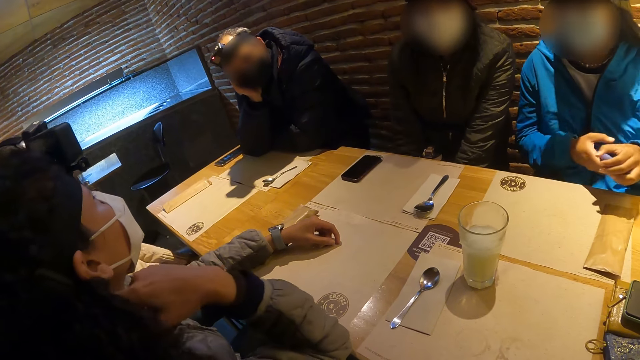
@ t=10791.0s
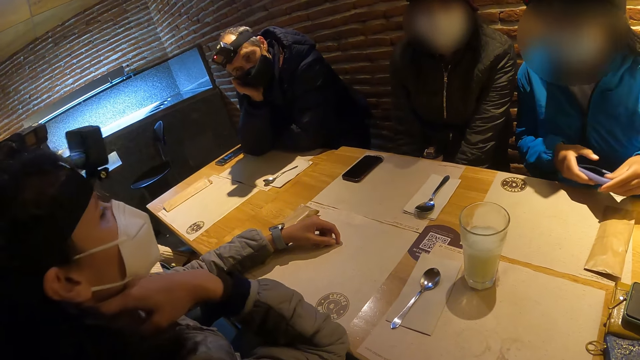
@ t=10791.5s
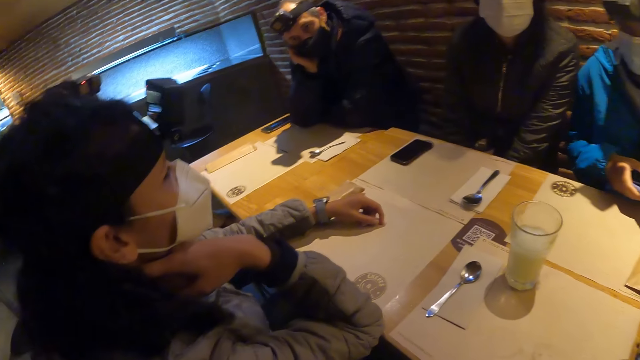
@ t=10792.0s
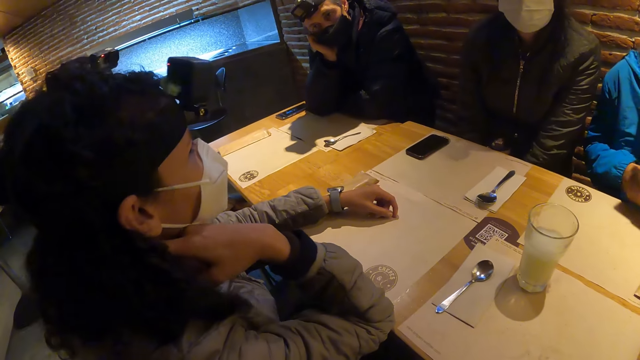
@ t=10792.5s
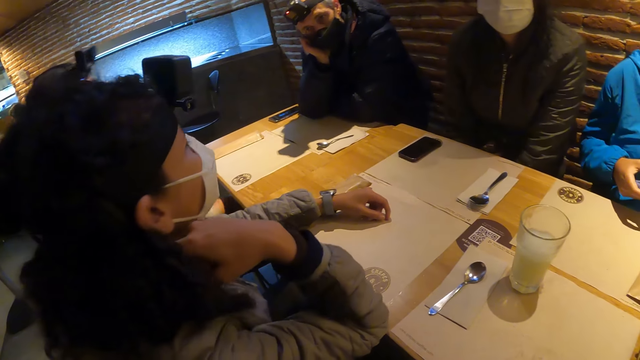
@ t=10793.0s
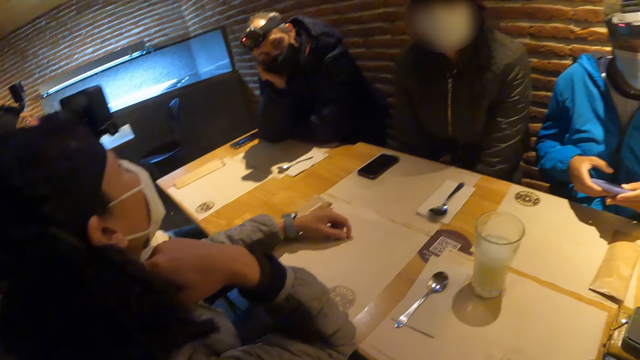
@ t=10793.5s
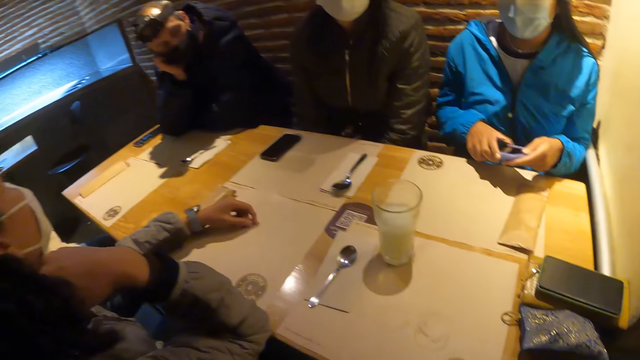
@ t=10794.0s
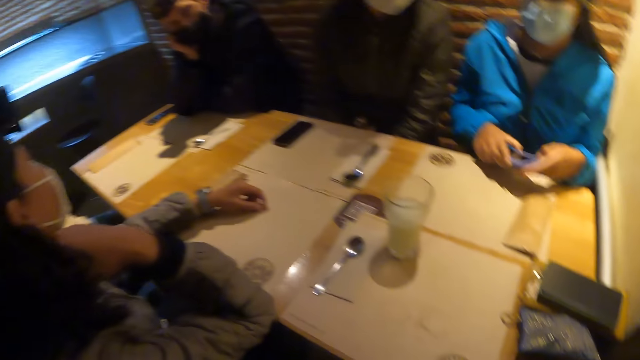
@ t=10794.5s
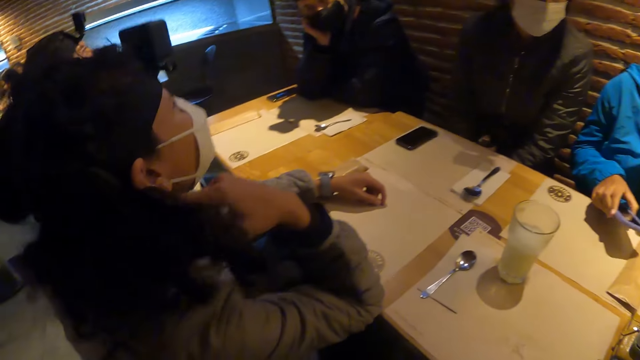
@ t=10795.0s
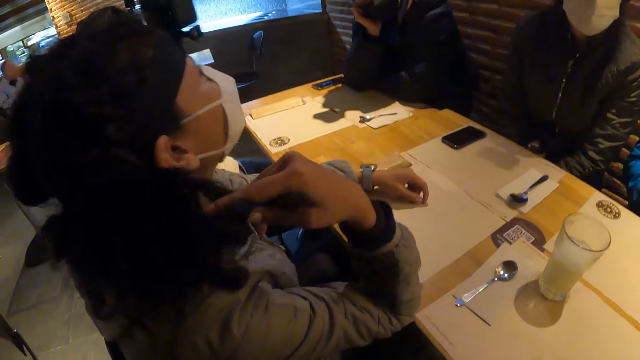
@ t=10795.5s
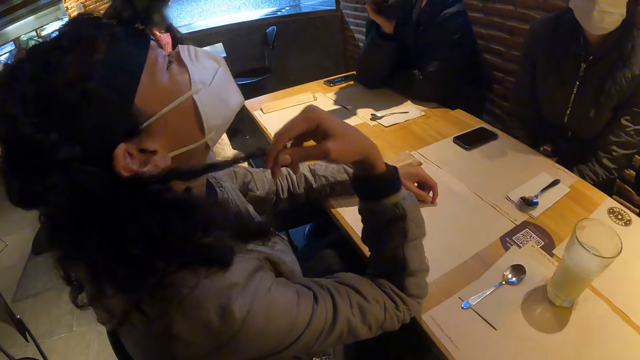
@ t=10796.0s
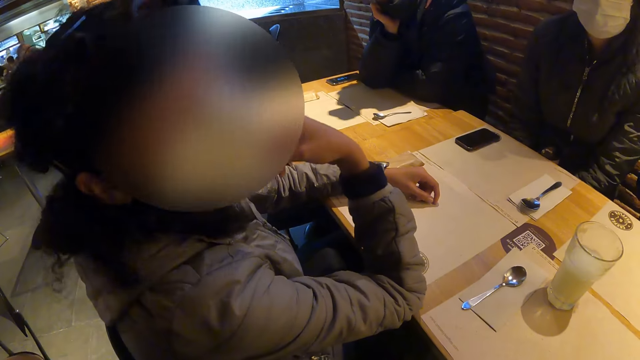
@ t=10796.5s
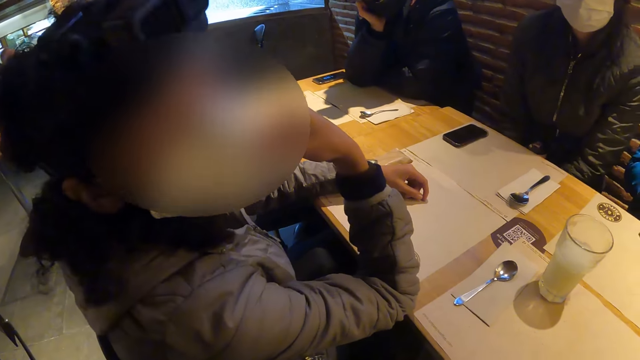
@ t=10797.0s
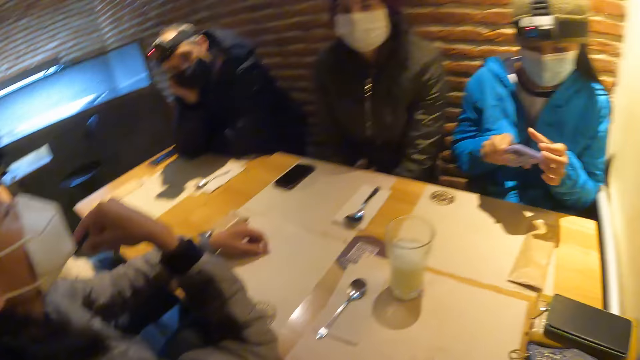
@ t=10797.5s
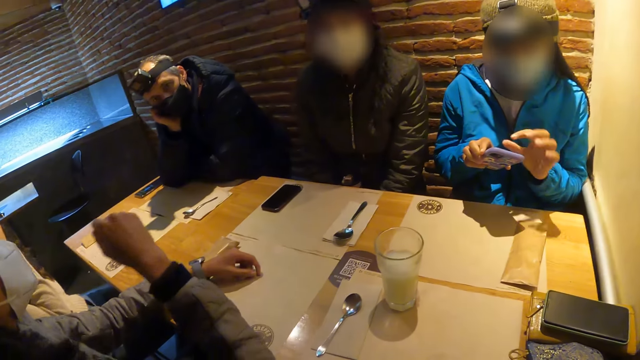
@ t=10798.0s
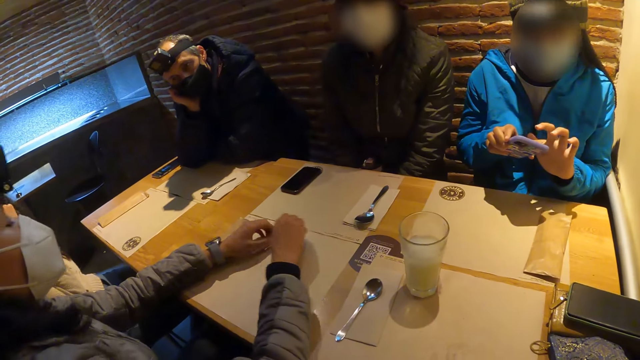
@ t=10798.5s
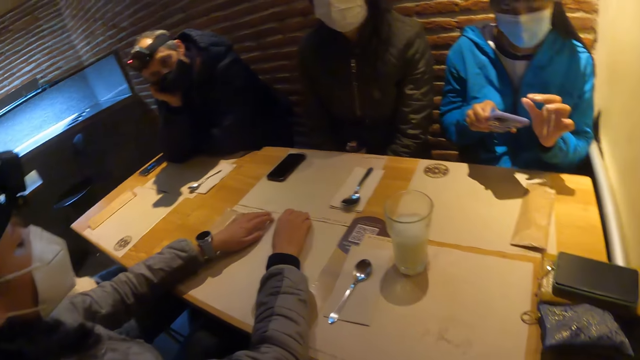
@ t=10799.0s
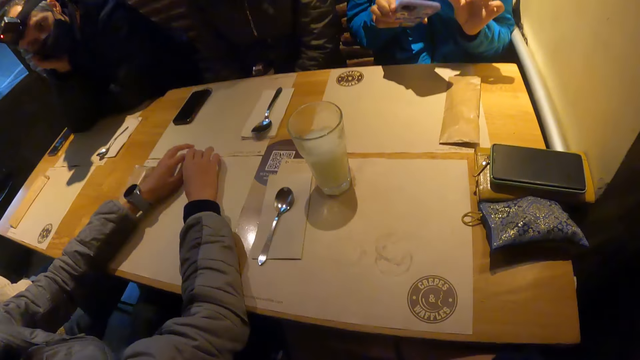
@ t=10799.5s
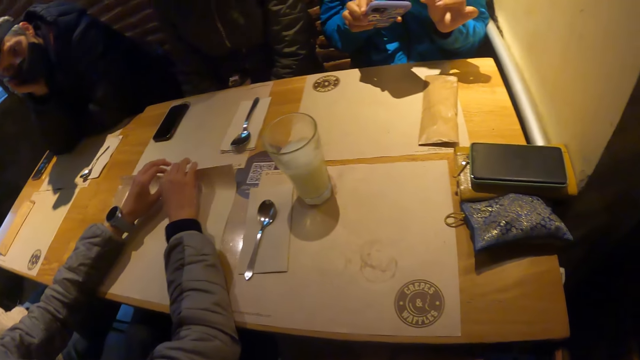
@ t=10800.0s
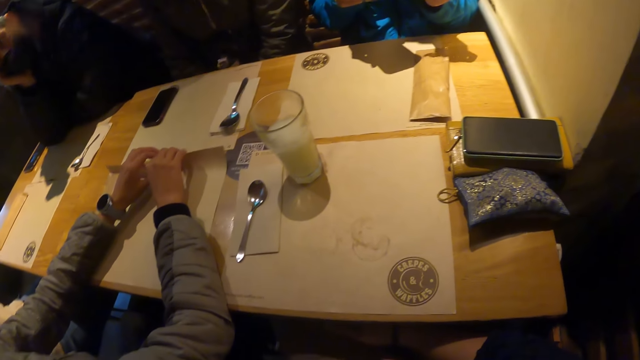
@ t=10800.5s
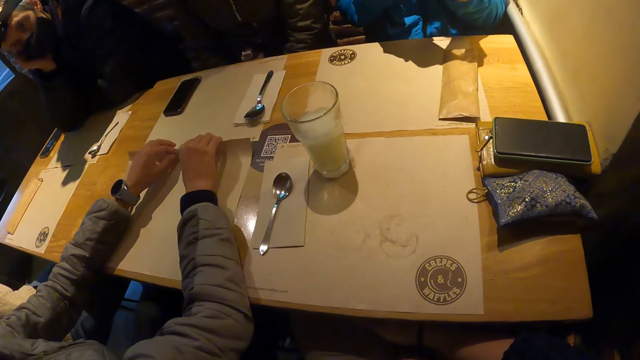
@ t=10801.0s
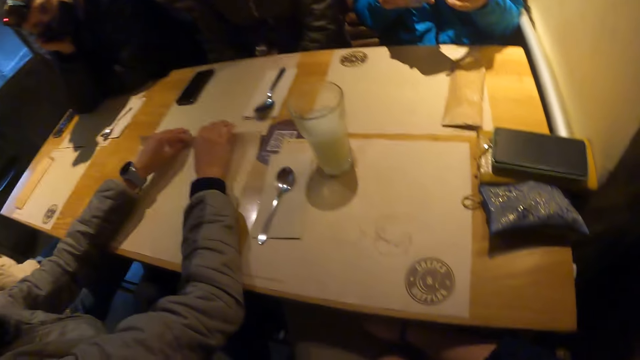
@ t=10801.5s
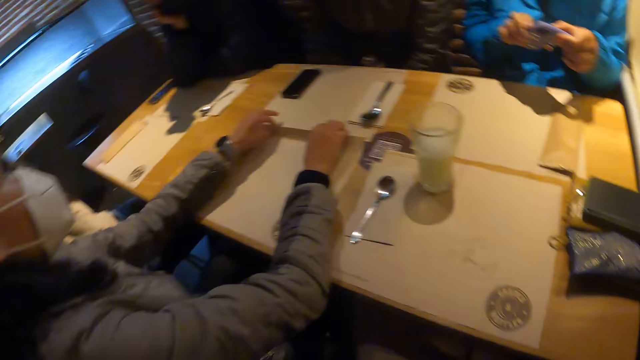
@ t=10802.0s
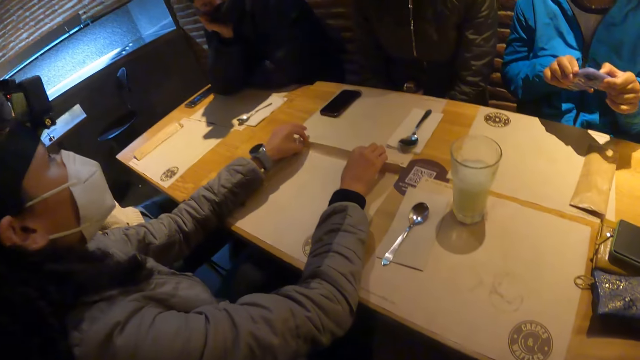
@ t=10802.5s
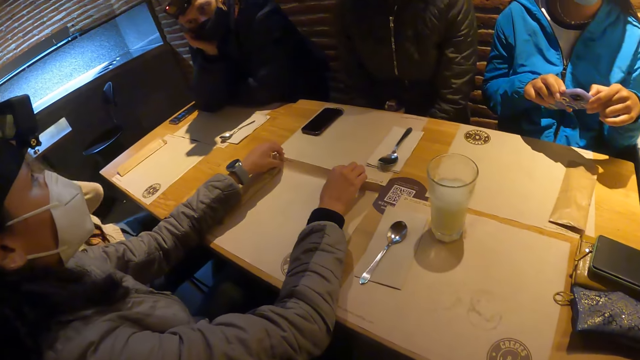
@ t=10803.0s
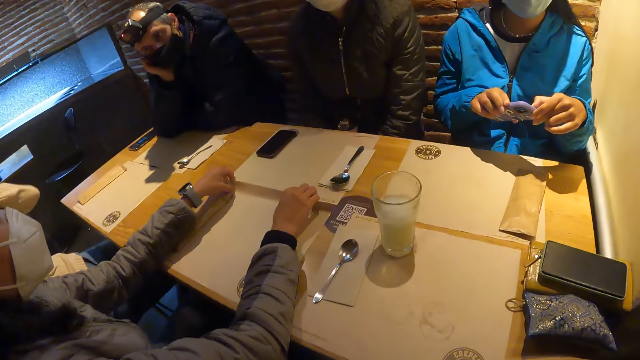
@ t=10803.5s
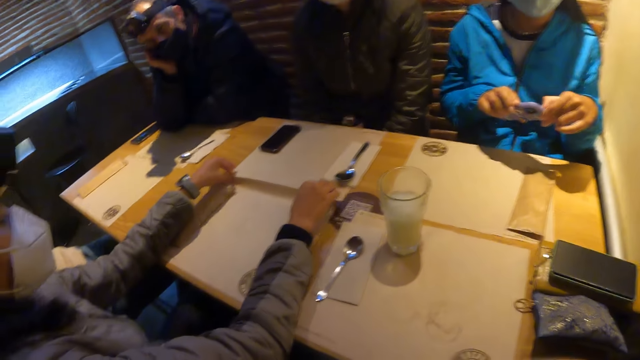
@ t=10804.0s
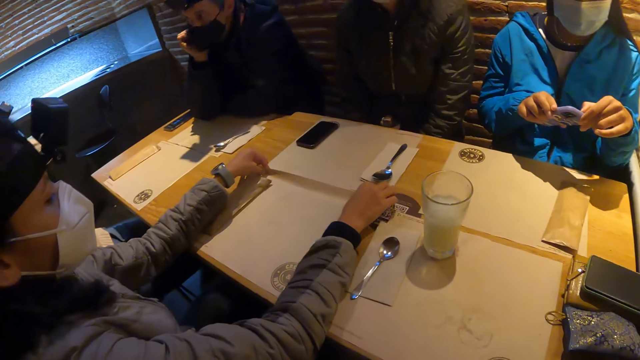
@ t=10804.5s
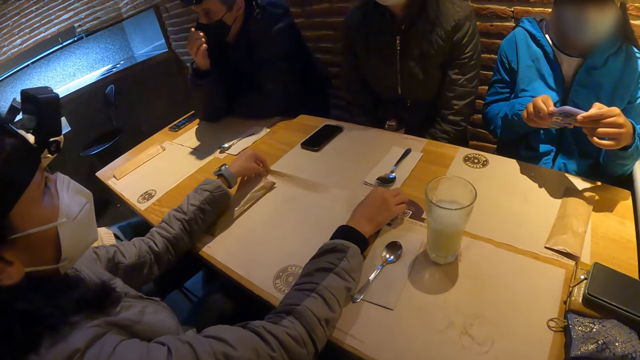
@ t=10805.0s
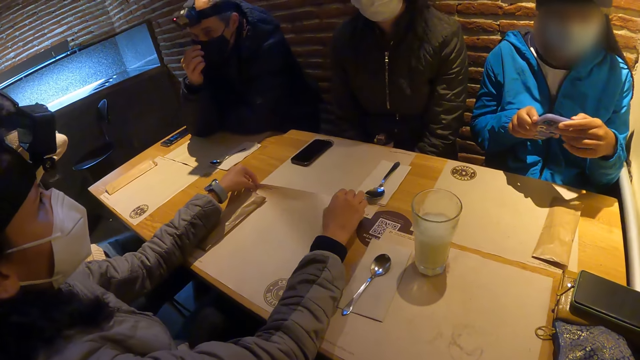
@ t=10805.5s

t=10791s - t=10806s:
A woman holds a phone with both hands. The camera wearer stares around. The woman holds the phone with her right hand. Another woman adjusts her hair with her right hand. The camera wearer interacts with the other woman. A person looks at the camera wearer. The first woman operates the phone with her left hand. The other woman lifts the table mat on the table with both hands and adjusts the table mat on the table with both hands. She interacts with a third woman.

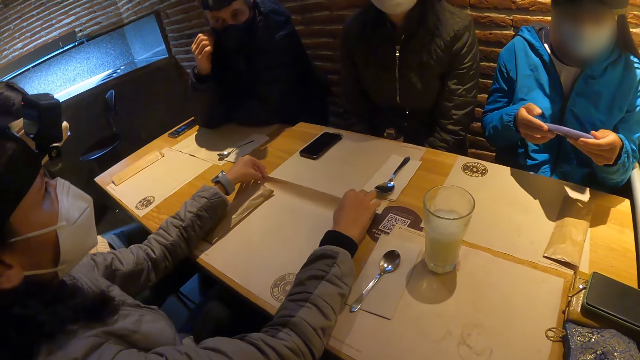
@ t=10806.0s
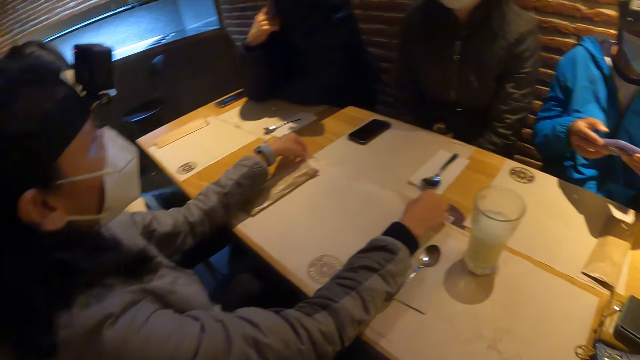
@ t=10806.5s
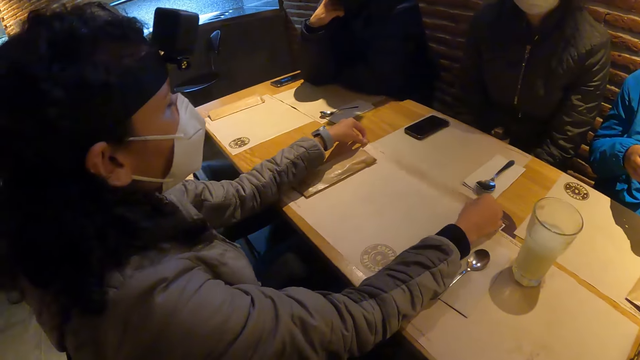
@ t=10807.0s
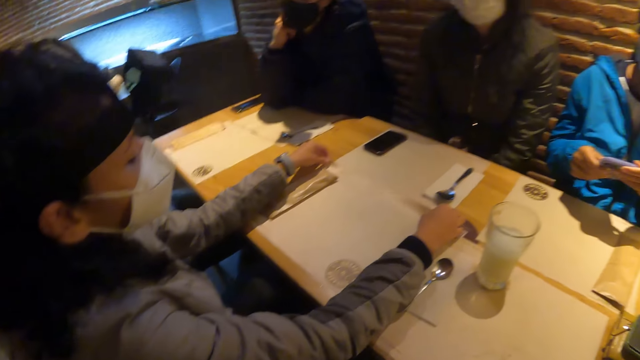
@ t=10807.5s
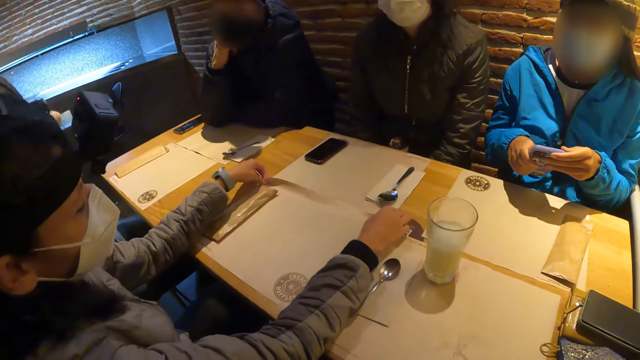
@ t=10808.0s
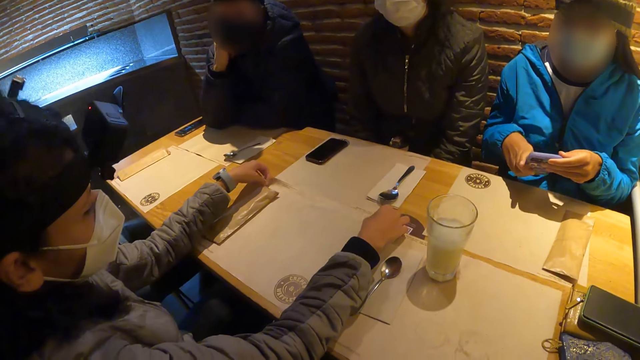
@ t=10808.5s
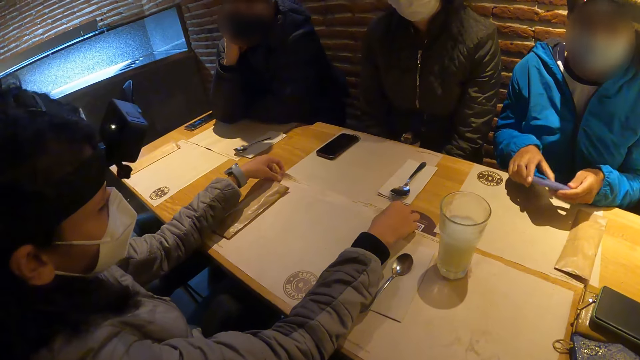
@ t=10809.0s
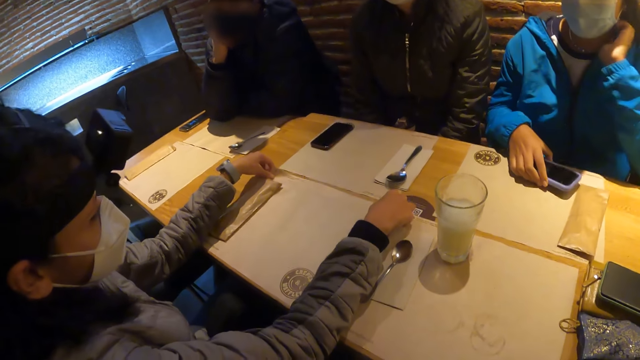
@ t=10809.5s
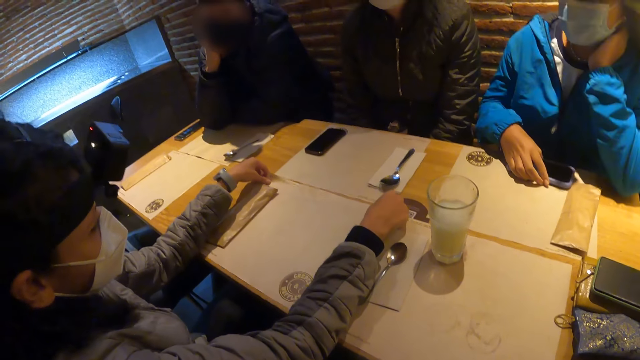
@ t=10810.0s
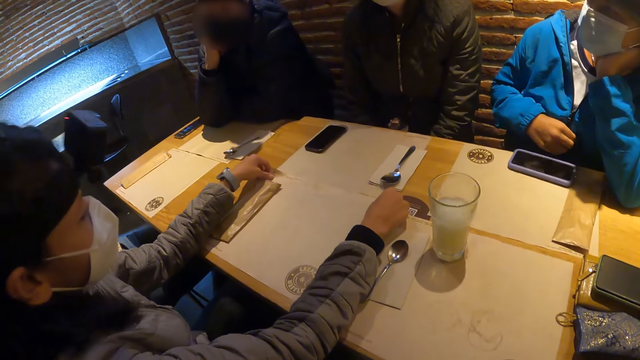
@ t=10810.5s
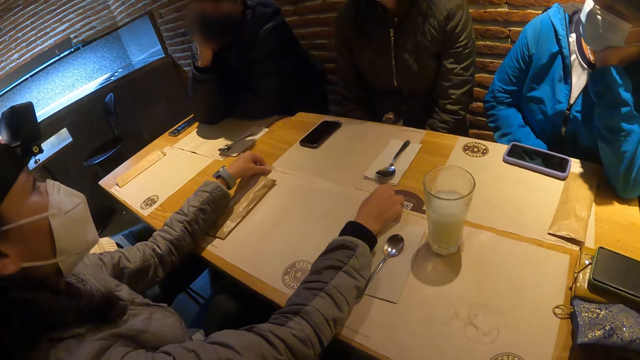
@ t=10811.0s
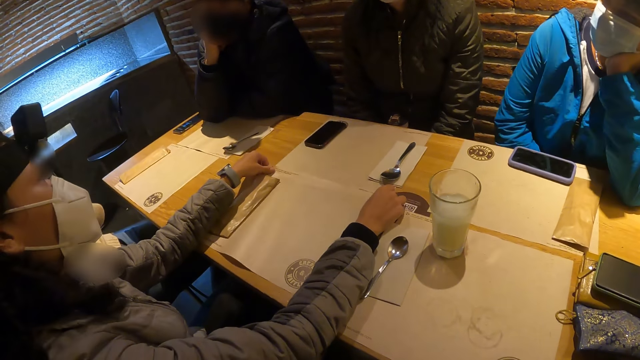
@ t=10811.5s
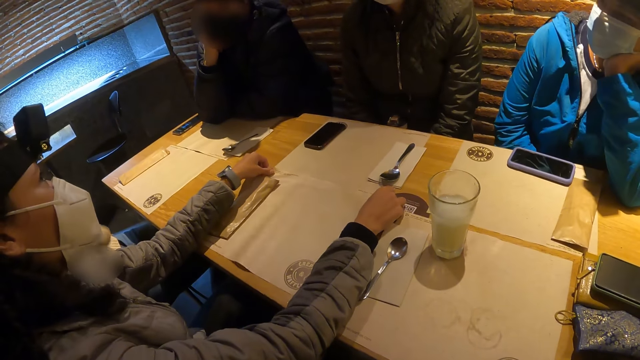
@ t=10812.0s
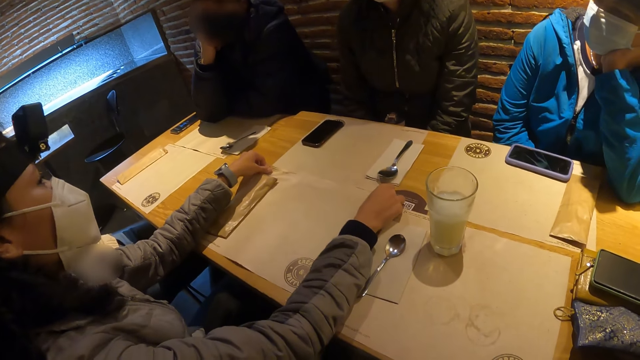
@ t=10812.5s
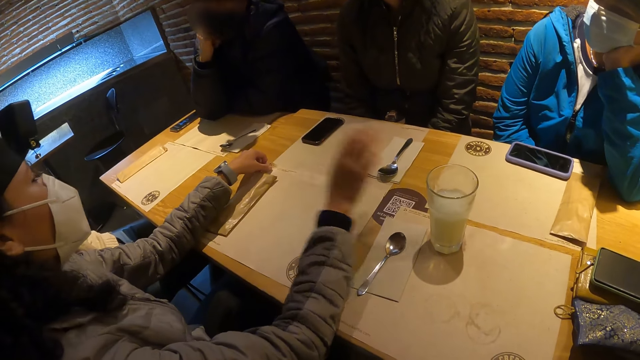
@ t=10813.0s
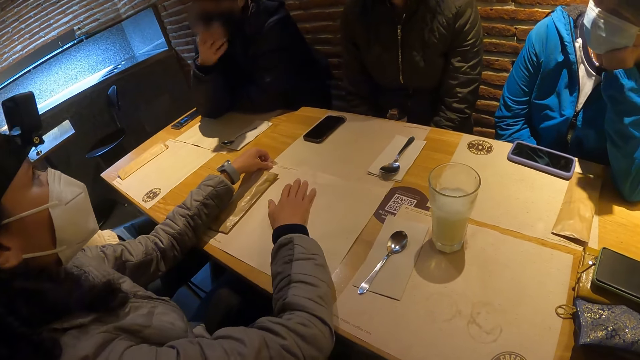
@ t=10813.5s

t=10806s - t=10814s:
The woman operates the phone with her right hand and drops the phone on the table with her right hand.
